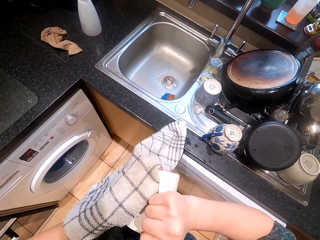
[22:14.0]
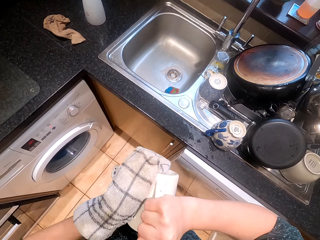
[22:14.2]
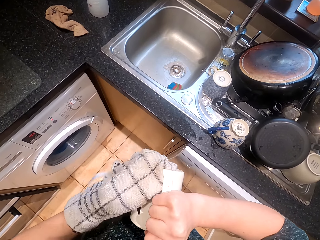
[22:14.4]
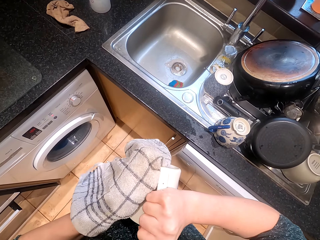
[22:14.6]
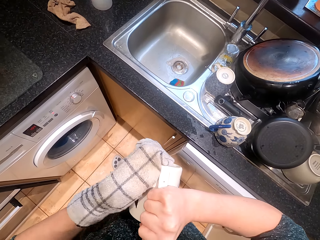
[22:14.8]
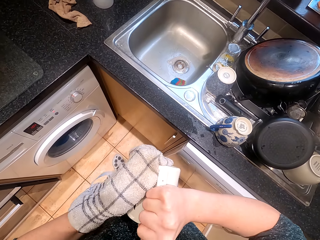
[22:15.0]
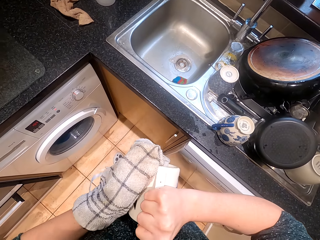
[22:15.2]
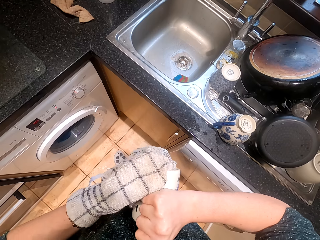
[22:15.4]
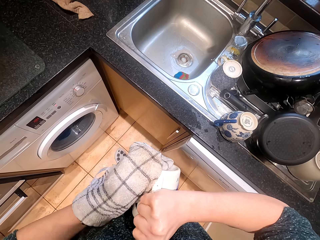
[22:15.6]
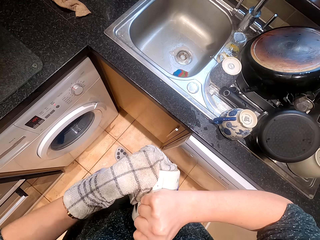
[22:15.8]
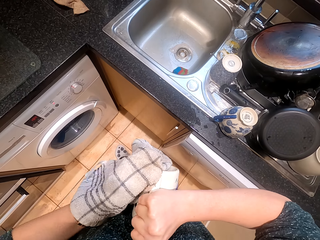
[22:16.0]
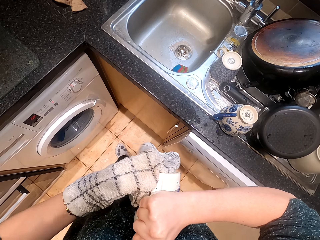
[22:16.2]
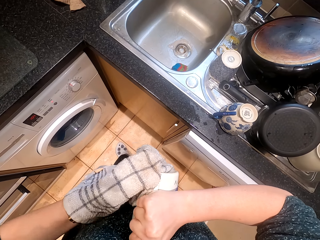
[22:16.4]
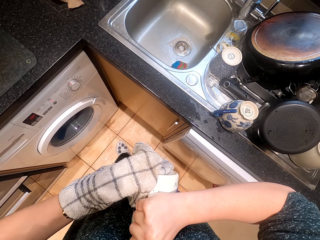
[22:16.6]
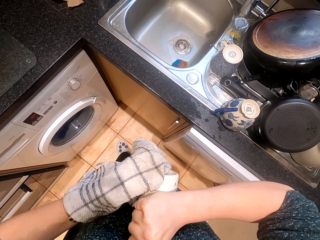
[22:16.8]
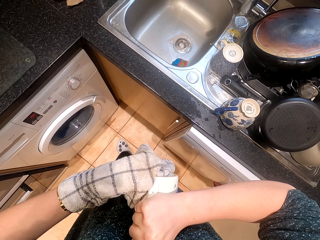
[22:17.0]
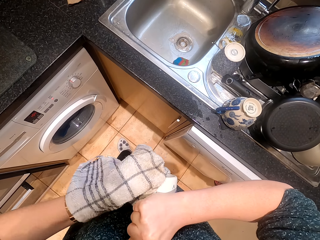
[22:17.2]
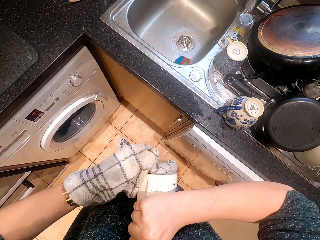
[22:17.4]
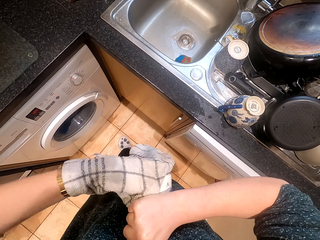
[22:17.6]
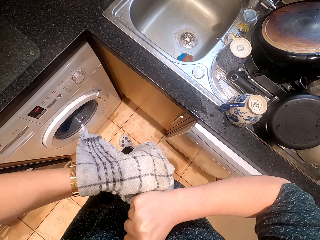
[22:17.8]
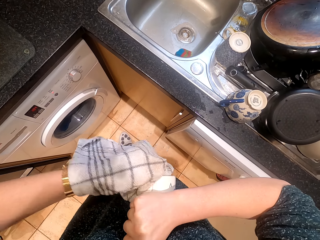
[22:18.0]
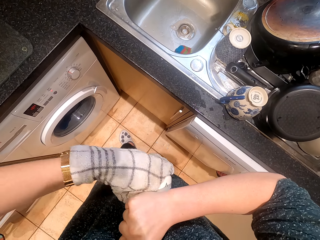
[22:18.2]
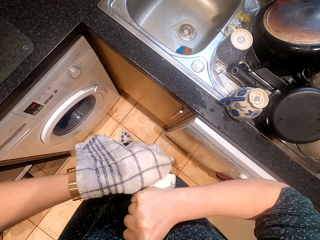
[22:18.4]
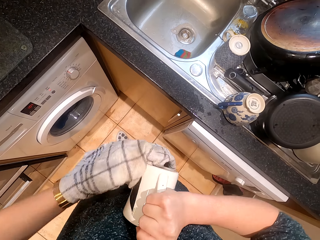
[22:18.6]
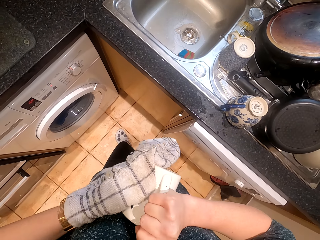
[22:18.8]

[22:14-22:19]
The camera wearer swipes the cup.

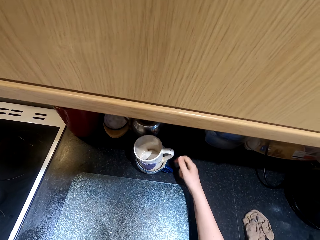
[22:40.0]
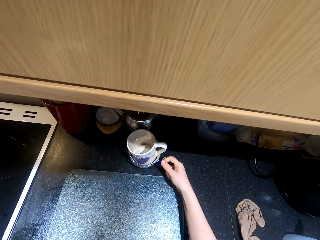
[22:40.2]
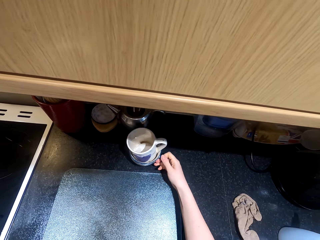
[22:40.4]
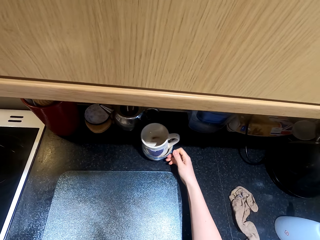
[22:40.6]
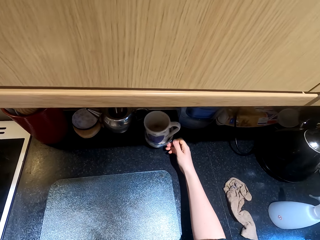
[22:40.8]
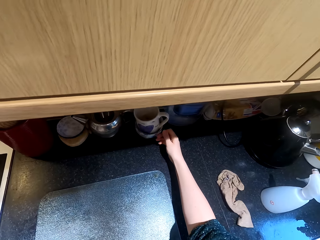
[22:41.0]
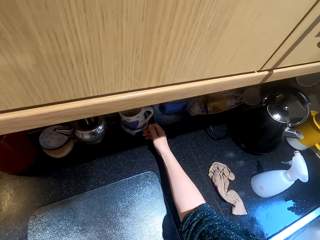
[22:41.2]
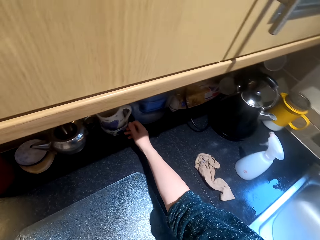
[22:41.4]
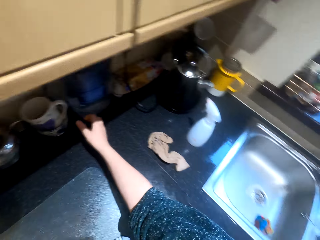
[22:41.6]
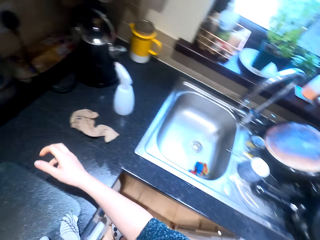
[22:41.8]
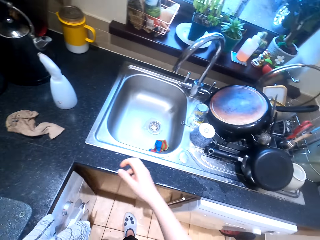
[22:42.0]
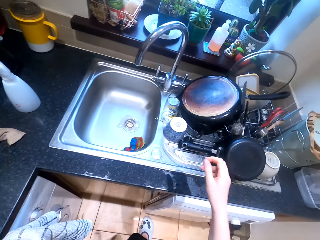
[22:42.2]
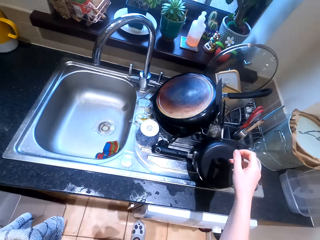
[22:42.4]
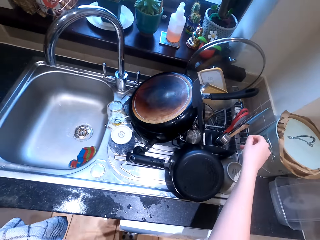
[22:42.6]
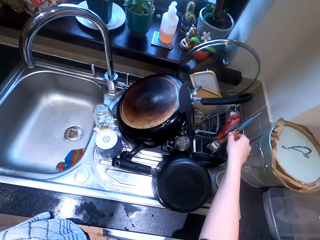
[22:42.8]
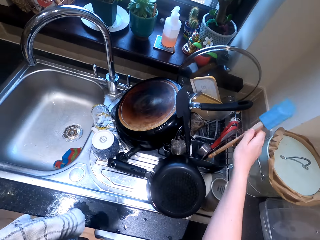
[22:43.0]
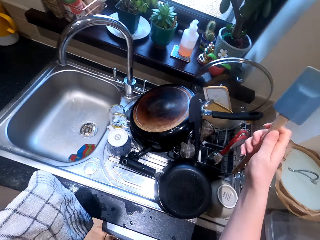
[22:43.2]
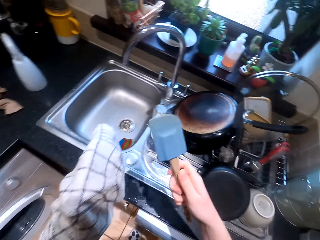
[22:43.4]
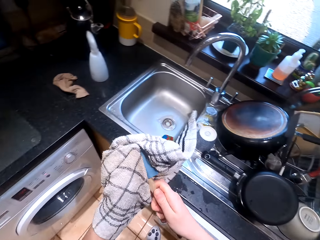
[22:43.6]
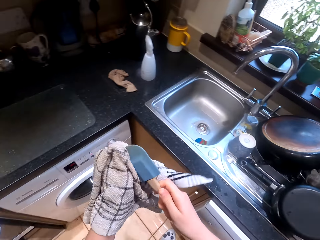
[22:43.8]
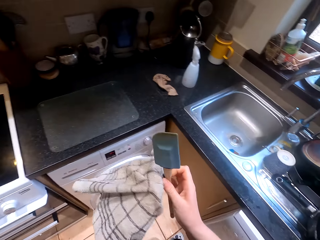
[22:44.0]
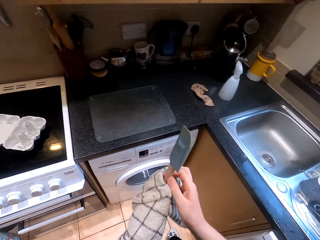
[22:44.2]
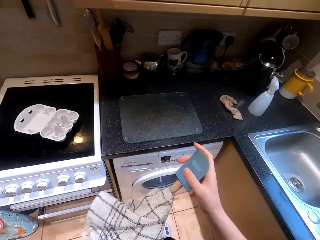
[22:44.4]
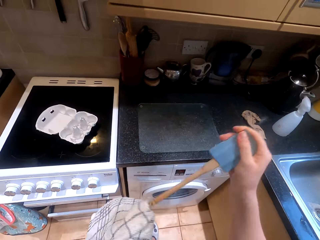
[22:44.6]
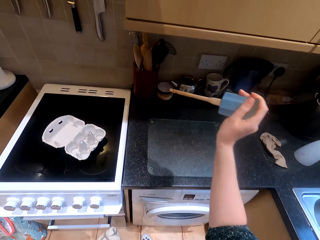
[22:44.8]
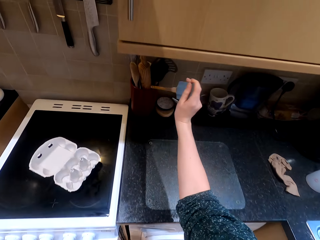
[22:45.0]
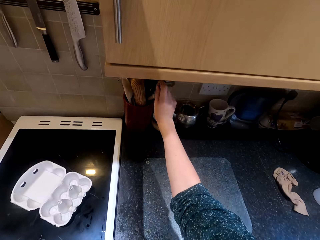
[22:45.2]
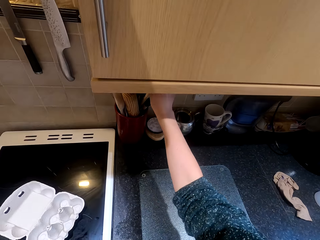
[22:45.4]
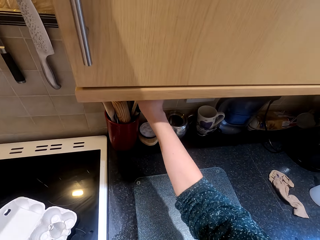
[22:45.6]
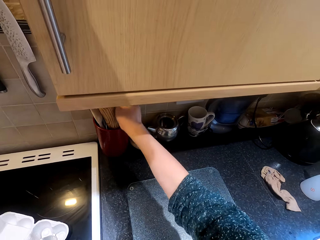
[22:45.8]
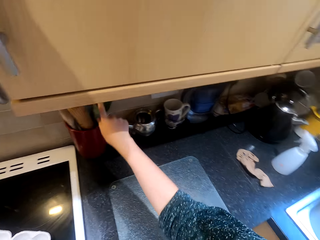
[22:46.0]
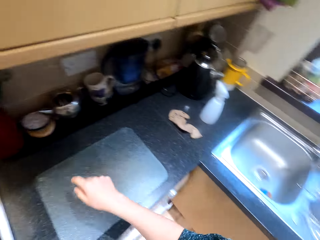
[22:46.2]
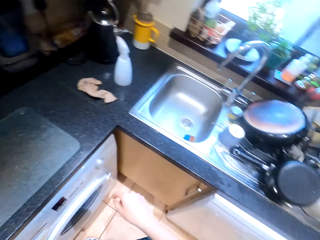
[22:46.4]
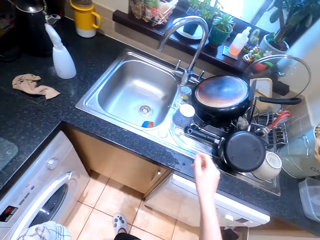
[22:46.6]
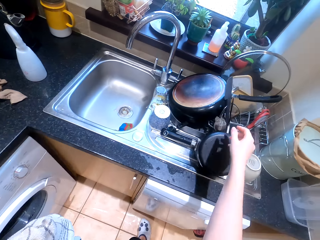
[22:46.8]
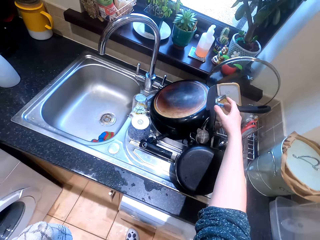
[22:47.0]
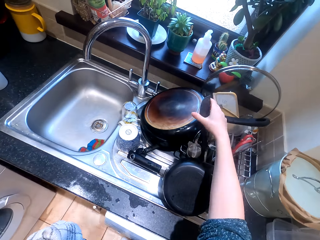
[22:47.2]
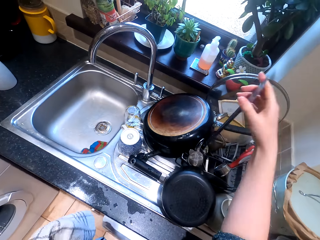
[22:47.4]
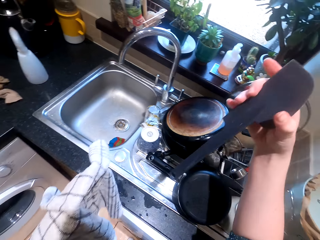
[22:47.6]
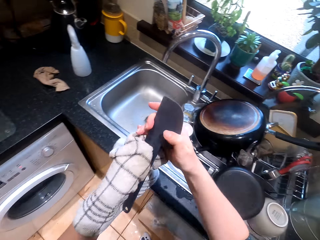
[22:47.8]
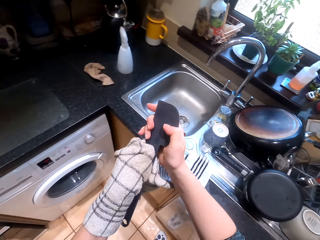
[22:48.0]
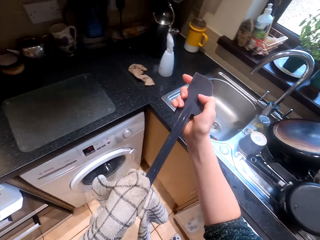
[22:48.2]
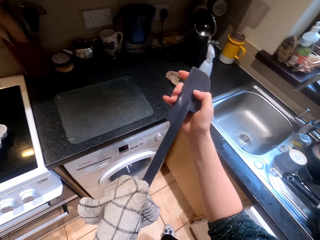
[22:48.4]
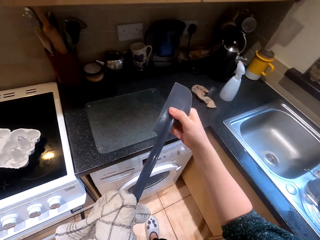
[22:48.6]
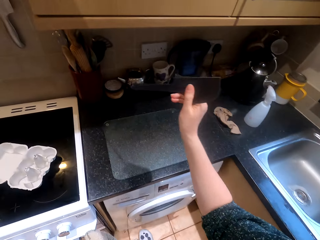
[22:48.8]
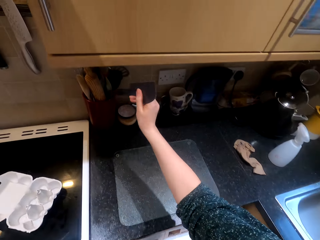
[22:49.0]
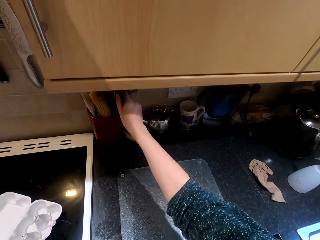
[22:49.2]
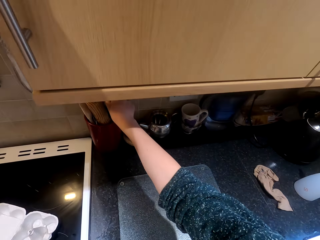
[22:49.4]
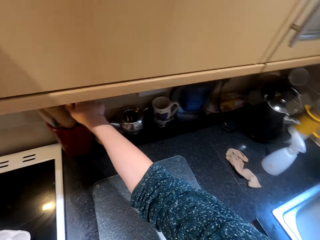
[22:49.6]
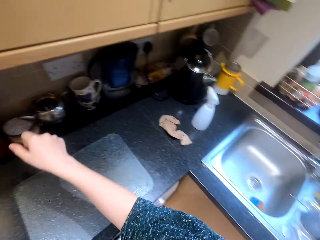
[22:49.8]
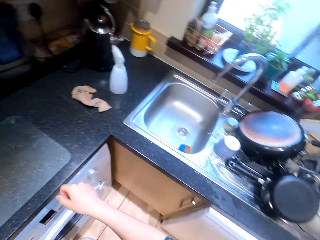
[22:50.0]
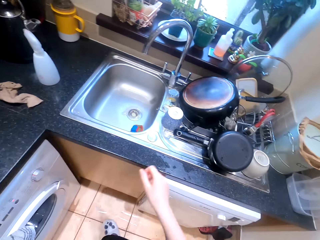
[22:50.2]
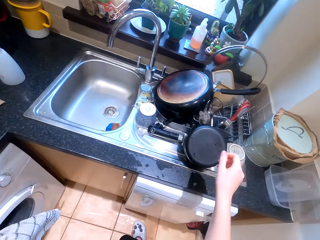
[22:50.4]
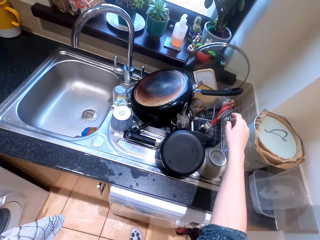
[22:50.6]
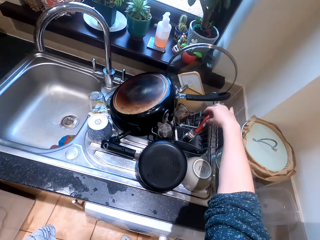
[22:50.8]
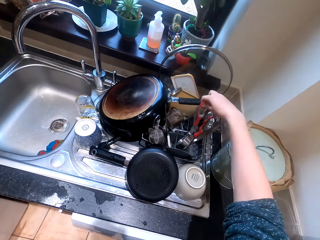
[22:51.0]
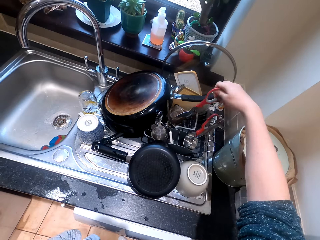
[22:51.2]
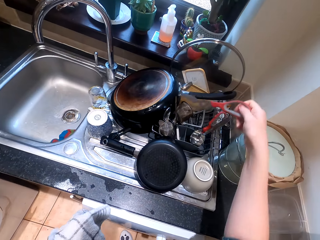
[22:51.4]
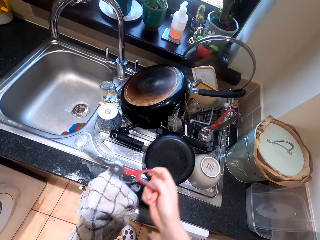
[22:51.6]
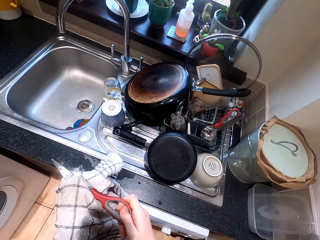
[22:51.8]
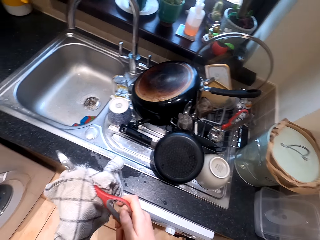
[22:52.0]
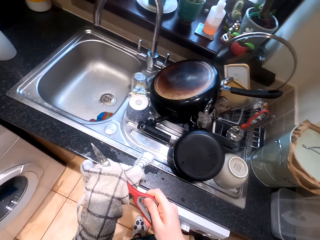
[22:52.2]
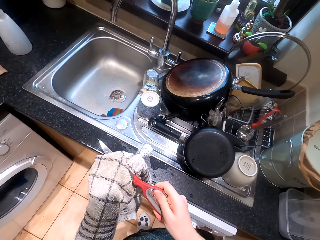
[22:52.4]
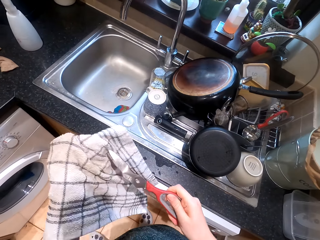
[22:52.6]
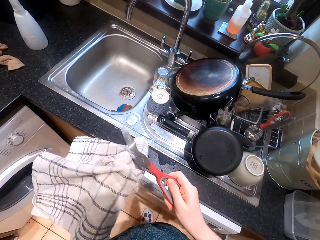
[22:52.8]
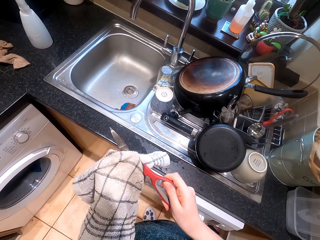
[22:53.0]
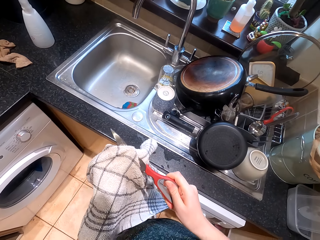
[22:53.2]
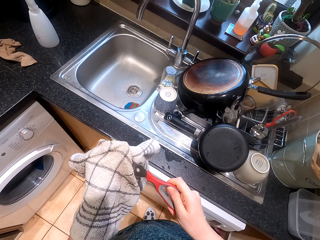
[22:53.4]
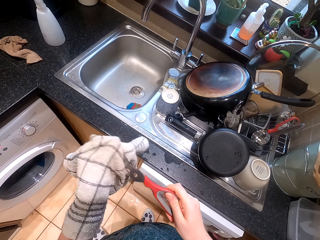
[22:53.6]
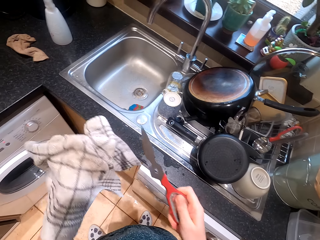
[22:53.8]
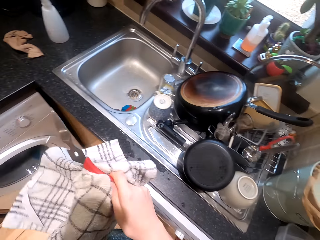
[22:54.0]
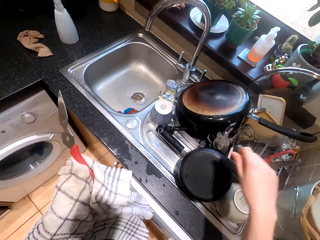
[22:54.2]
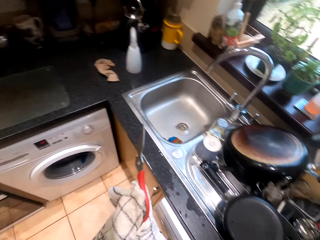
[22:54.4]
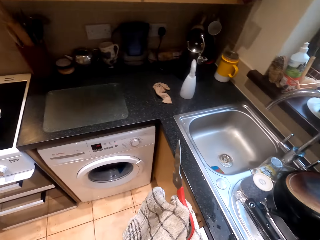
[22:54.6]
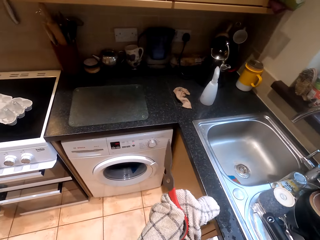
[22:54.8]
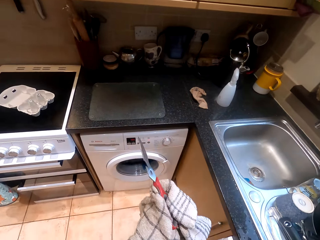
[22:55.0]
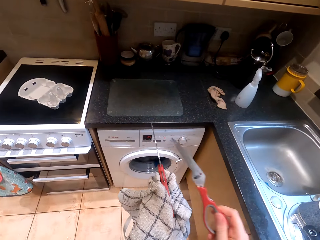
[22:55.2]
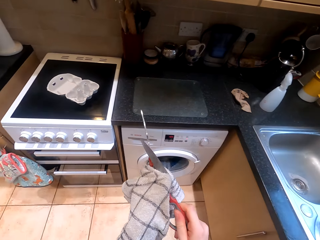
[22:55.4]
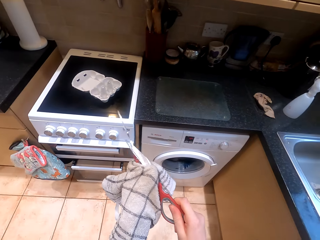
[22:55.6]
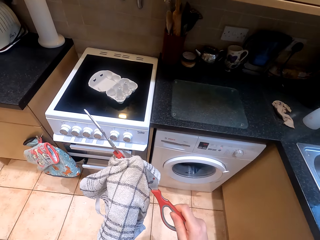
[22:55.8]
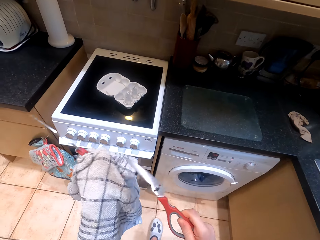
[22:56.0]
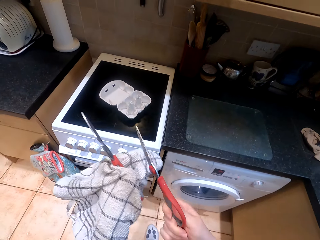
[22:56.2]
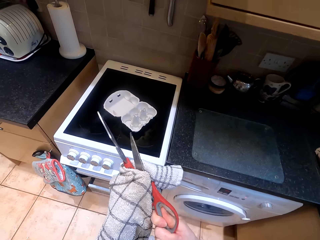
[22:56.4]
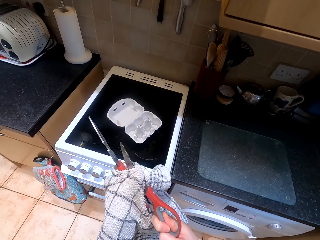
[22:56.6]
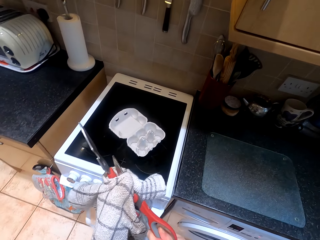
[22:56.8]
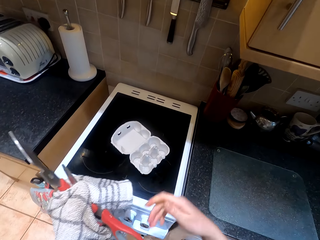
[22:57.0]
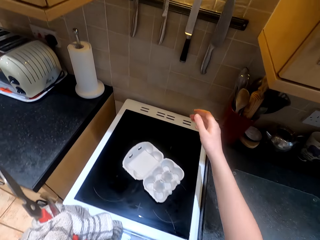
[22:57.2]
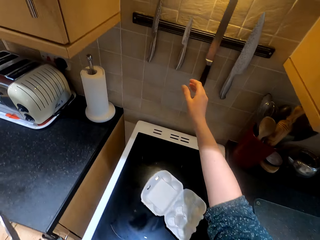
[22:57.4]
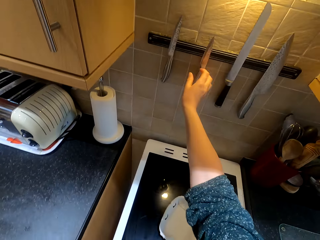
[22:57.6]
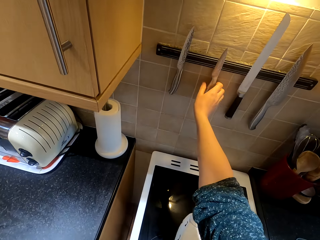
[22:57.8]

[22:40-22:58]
The camera wearer puts the kettle down. They push the cups. They pick up a spoon or spatula, dry the spoon with a kitchen towel, and put the spoon in a spoon holder. They walk around the kitchen. They pick up a spoon, dry the spoon with the kitchen towel, and put the spoon in the spoon holder. They walk around the kitchen. They pick up a kitchen knife or scissor and dry the knife with the kitchen towel. They pick up the kitchen knife. They wipe the scissor. They walk around the kitchen.
